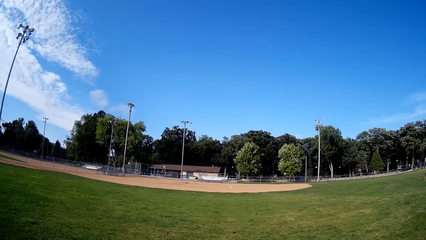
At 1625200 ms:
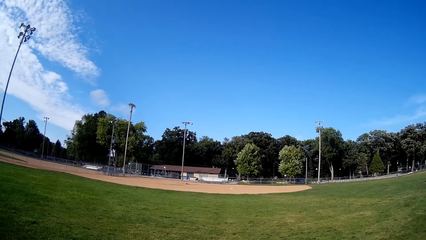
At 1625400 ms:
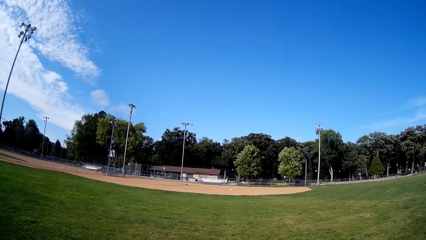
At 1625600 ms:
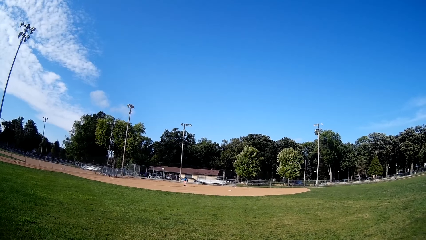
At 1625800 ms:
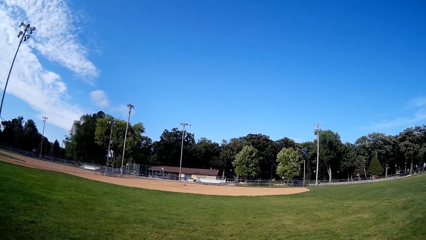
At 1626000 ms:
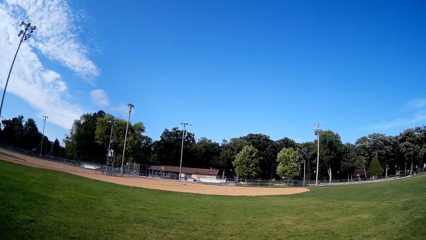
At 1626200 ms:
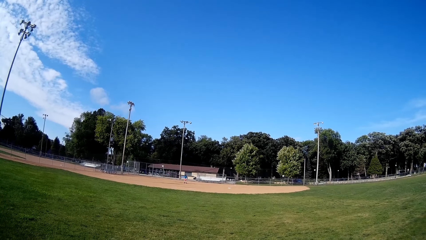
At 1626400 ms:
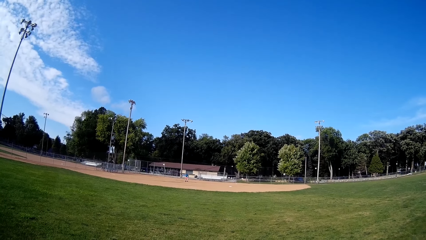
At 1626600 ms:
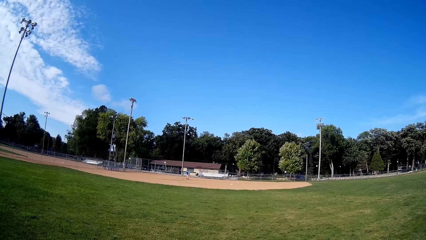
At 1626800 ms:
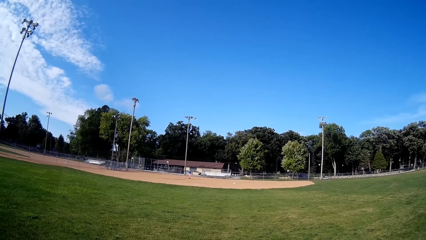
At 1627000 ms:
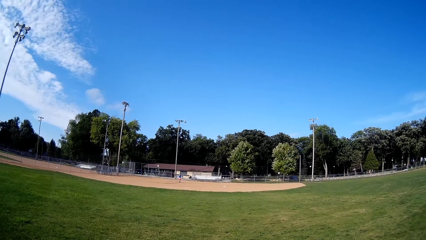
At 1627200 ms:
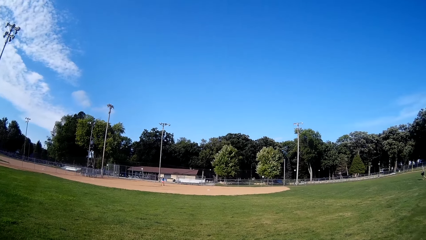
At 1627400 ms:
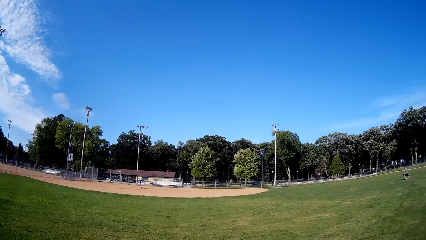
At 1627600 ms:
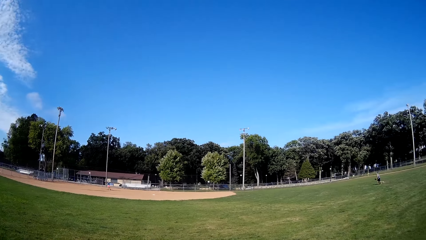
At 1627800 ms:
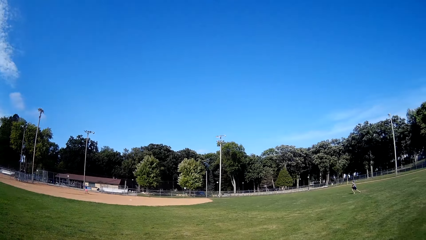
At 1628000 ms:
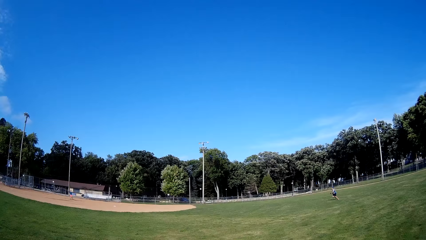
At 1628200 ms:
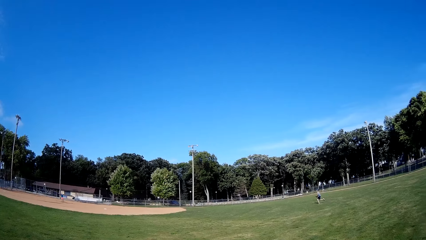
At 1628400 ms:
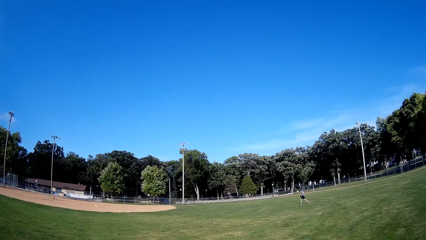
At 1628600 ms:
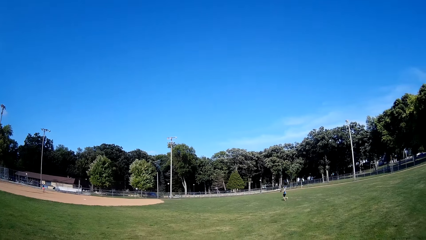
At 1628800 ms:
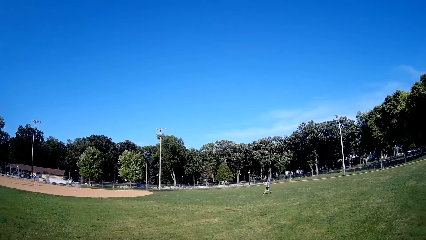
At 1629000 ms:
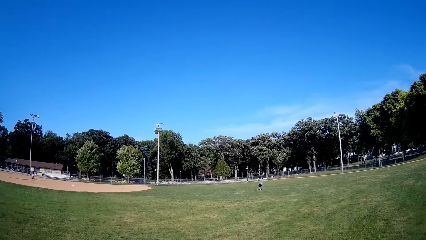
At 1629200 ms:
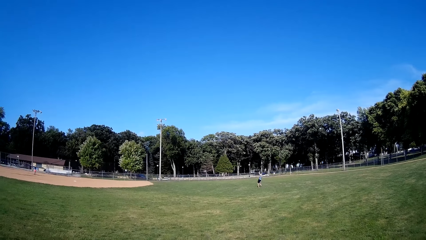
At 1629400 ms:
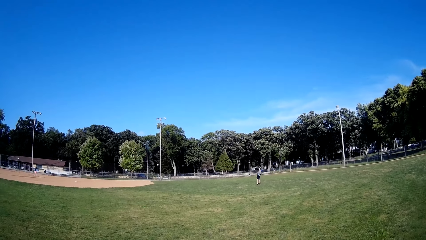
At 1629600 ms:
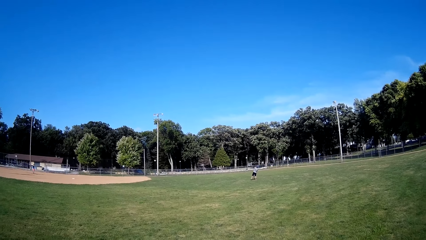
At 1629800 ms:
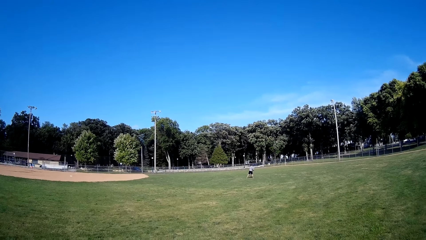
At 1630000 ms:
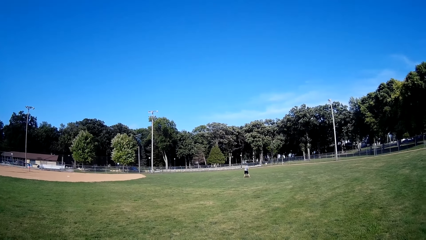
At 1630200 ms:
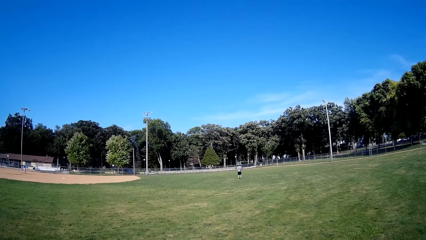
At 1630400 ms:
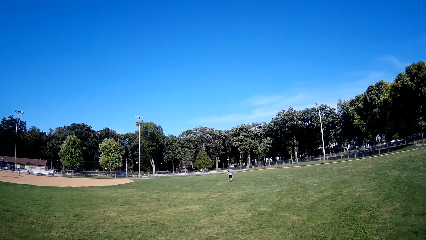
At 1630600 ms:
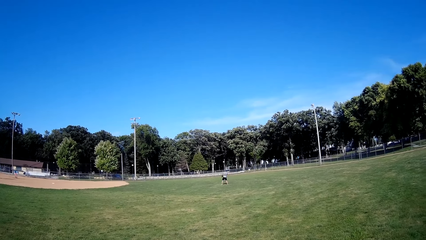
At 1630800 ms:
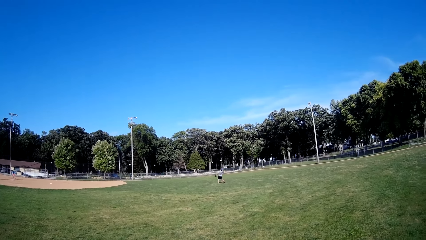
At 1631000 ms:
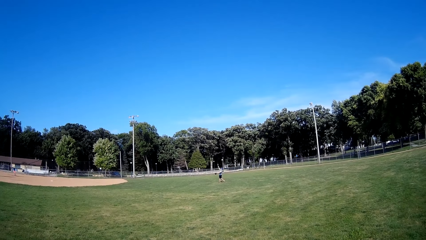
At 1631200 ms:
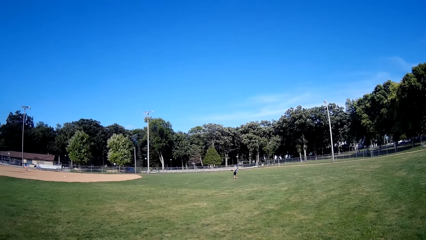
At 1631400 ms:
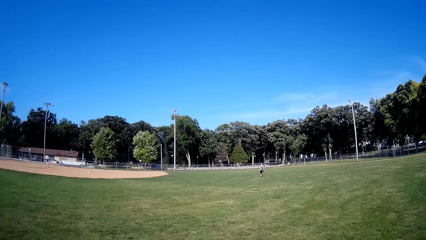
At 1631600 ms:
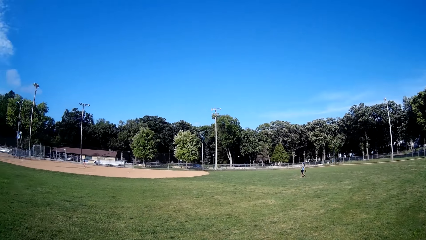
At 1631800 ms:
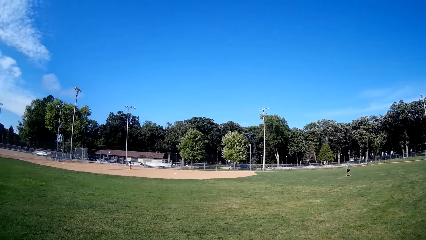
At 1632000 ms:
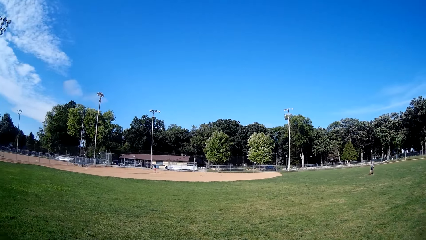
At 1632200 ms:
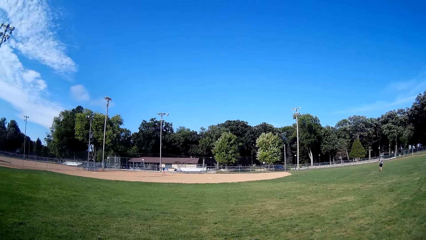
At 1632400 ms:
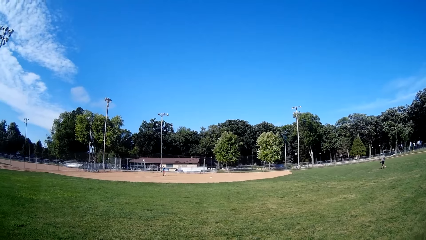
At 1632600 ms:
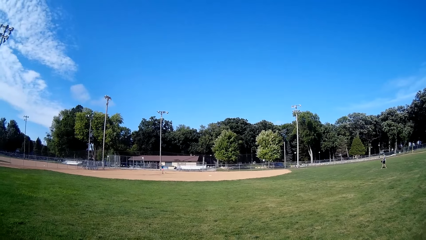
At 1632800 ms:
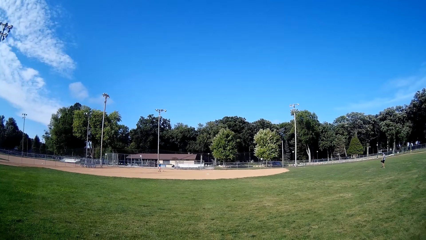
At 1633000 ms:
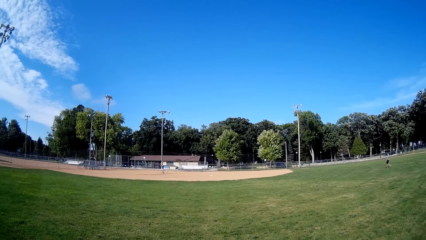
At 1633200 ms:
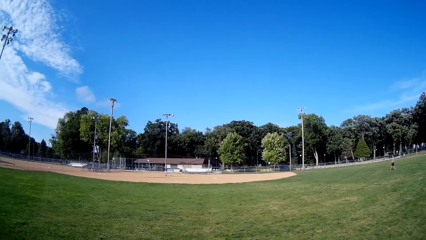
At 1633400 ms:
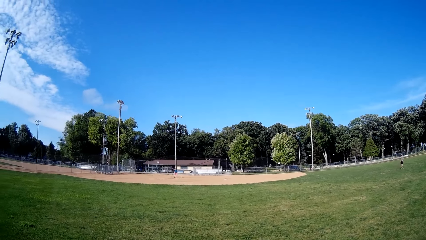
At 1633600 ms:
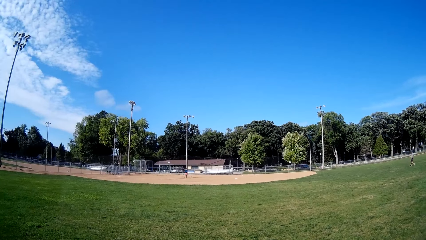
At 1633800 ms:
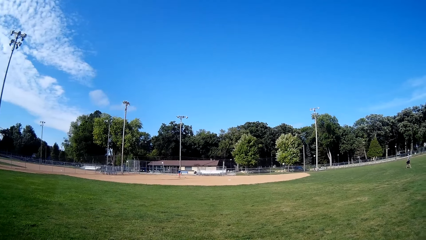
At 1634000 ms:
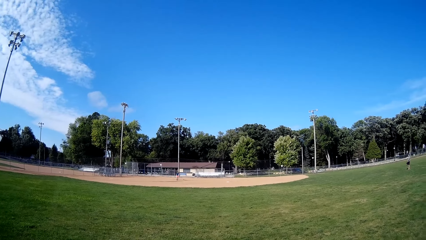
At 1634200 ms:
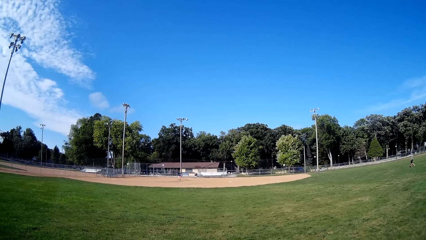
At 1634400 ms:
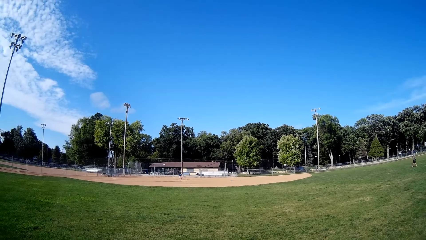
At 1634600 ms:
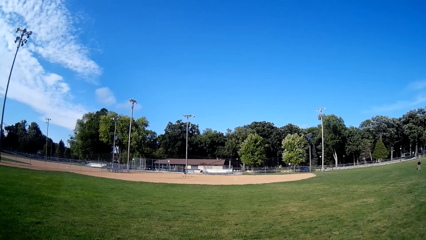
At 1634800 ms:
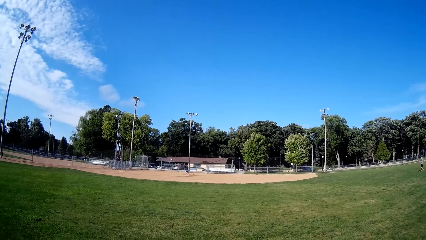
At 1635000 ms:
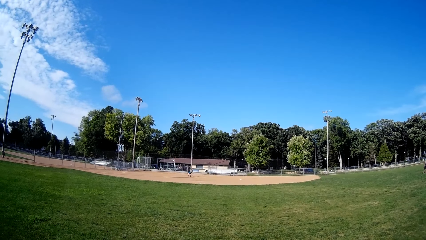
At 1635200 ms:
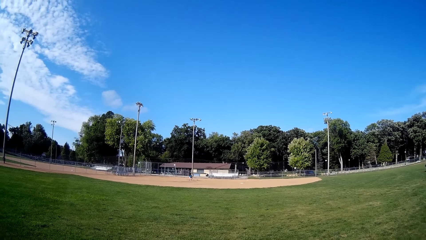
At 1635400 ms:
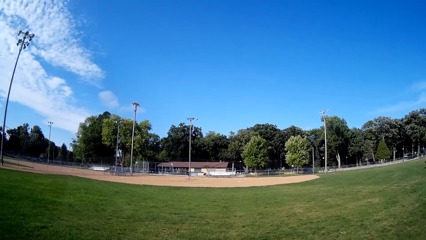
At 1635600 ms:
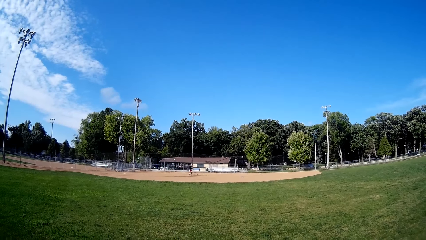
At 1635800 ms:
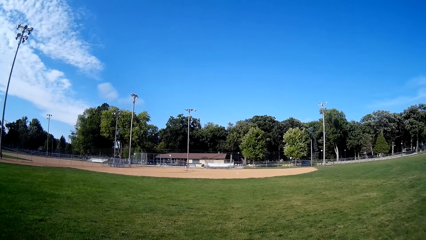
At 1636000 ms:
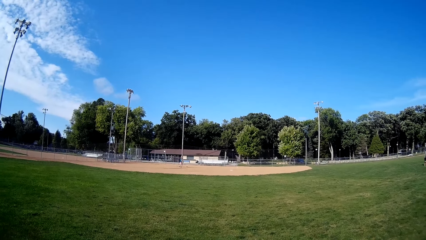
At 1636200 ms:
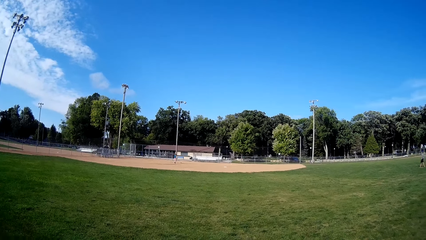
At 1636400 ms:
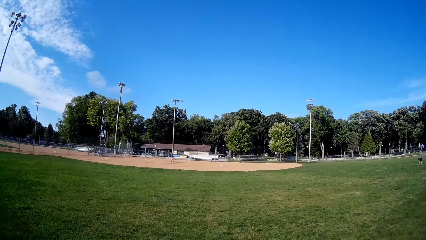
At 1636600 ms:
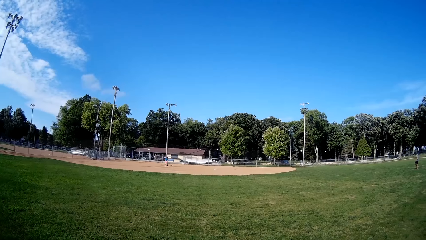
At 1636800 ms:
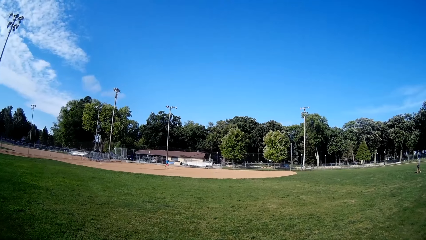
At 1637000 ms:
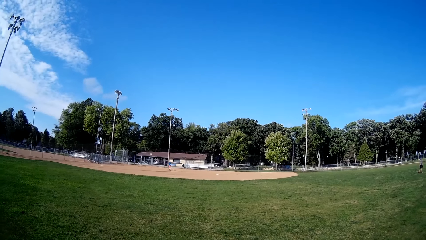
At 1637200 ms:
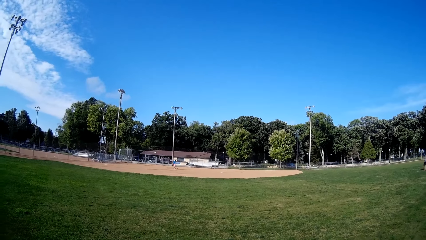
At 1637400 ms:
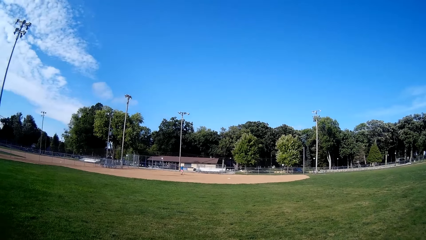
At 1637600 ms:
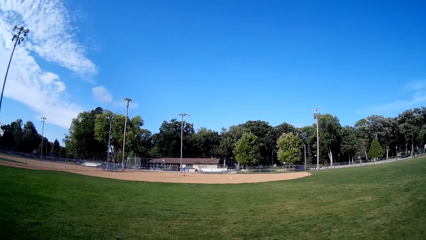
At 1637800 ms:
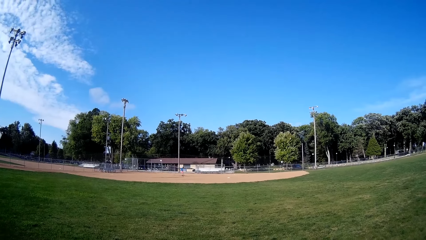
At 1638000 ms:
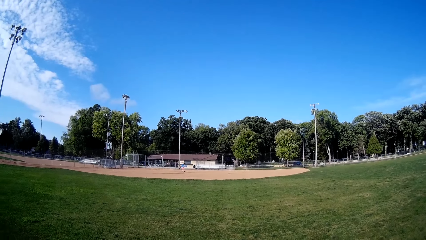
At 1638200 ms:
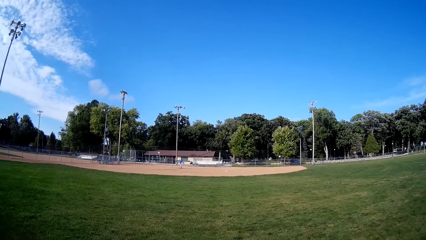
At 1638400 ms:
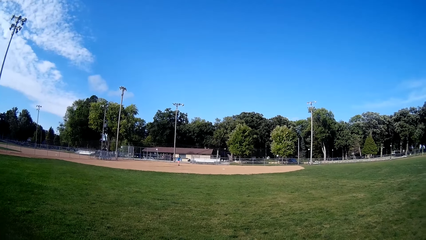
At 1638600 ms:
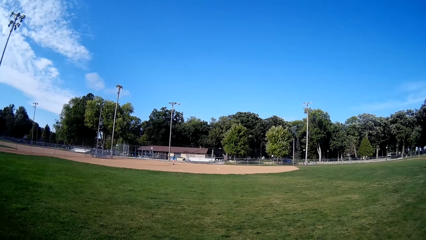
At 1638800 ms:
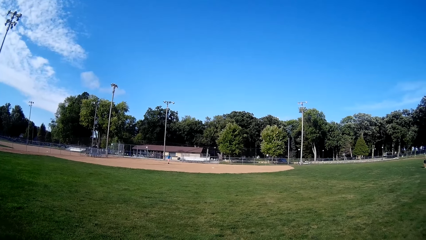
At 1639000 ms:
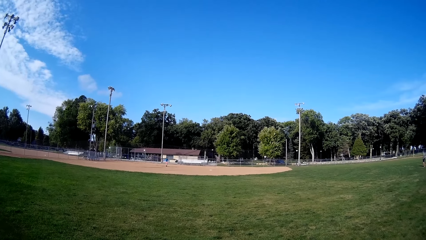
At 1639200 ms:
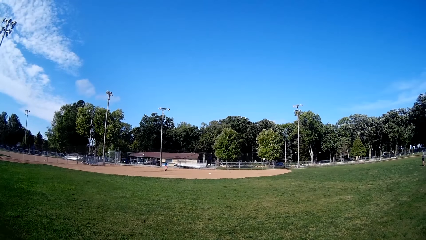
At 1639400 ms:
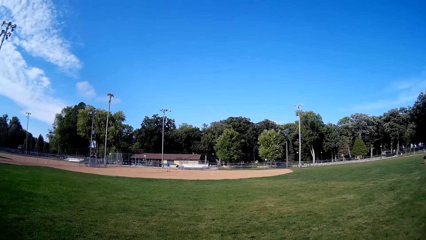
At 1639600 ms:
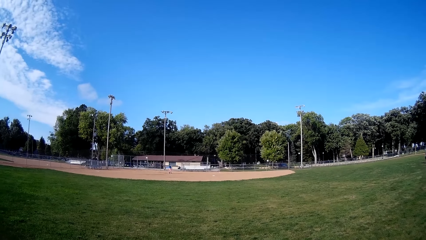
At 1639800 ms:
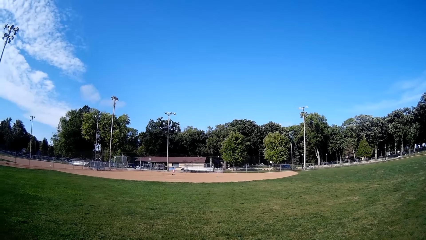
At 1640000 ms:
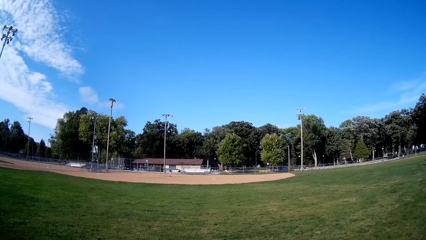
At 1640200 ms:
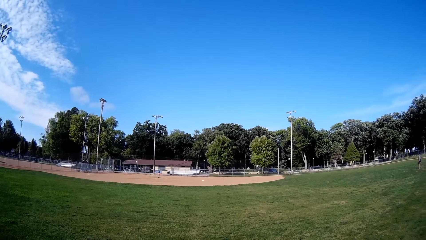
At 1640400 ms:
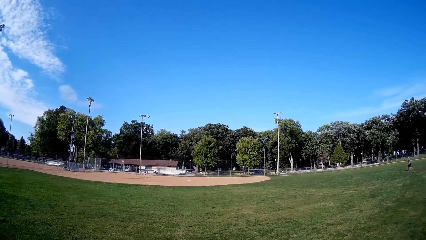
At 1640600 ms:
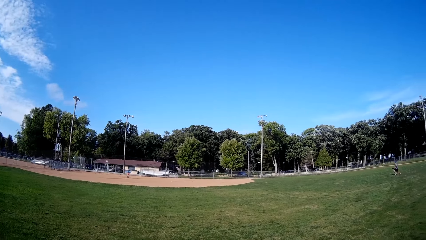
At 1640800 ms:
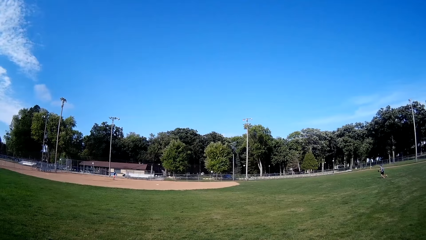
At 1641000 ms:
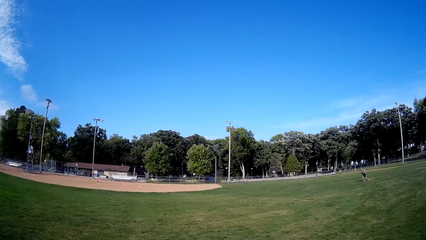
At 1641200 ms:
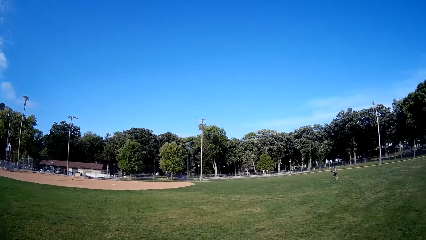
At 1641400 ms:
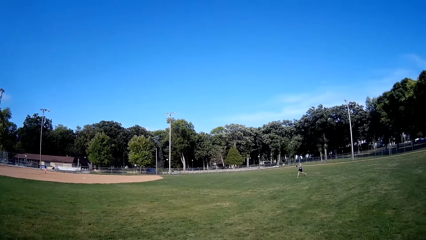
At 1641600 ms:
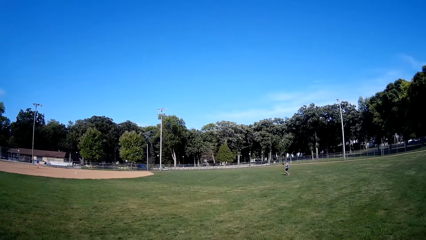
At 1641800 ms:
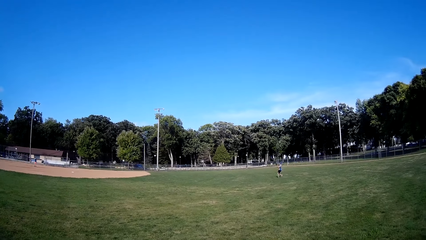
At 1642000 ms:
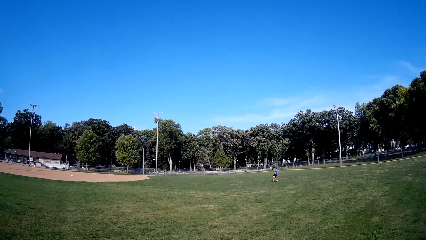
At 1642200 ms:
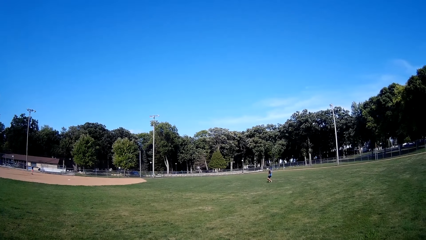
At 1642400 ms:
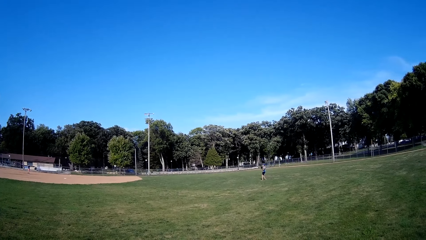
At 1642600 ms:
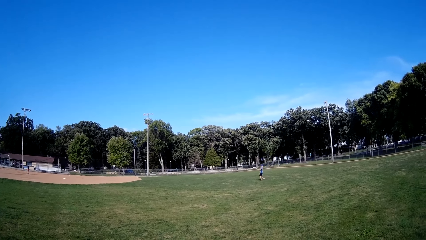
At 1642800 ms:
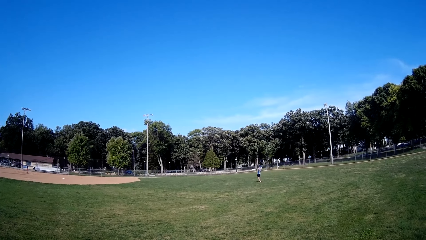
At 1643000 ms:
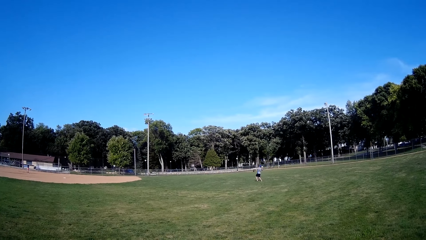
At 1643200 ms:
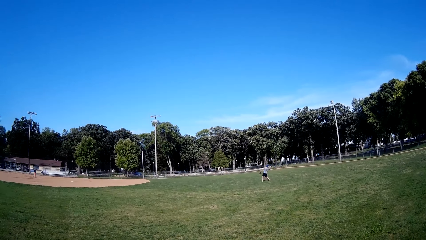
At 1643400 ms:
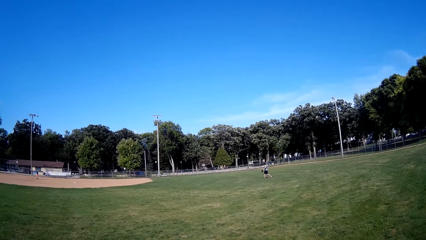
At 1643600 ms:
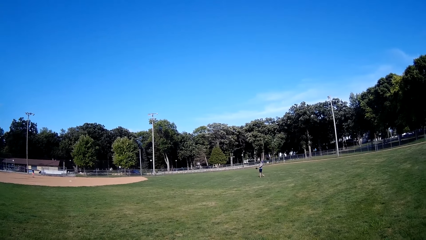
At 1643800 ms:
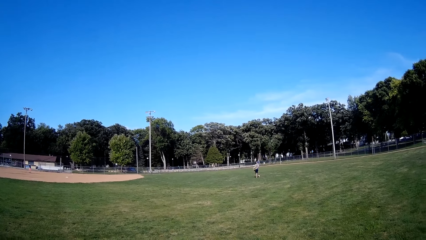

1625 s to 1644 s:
A man runs in the field, holds the ball, and throws the ball. Another man walks in the field and holds the ball. A third man walks on the field, throws the ball in the air, and hits the ball with the bat. A fourth man runs towards the ball and catches the ball.
